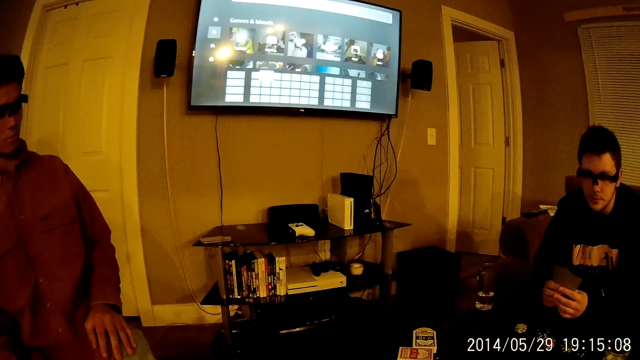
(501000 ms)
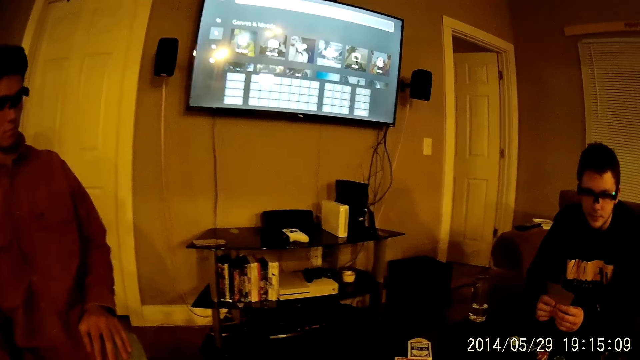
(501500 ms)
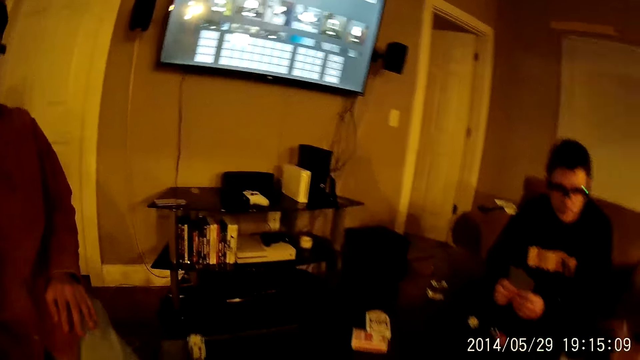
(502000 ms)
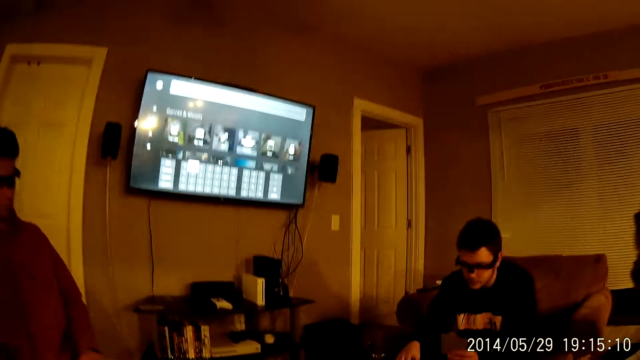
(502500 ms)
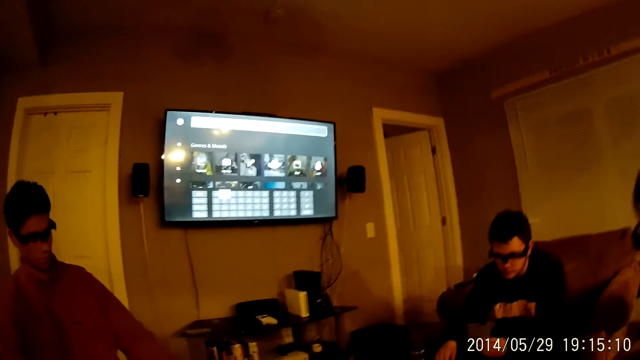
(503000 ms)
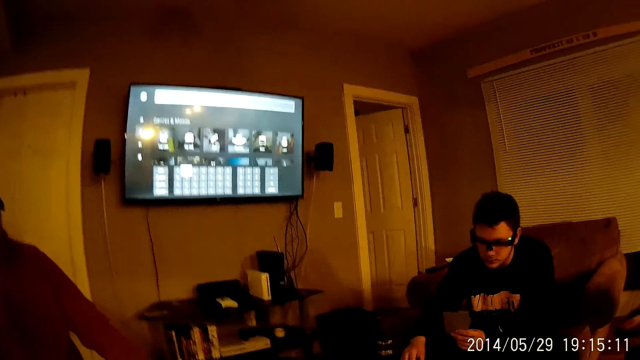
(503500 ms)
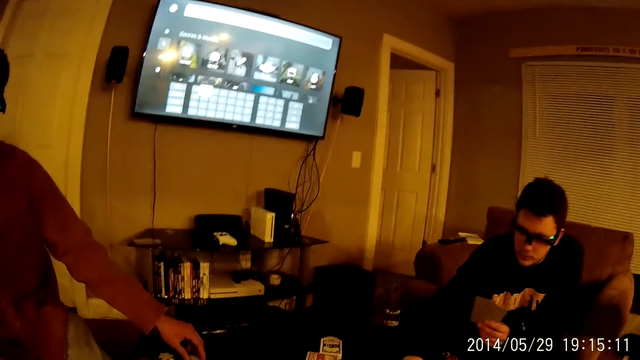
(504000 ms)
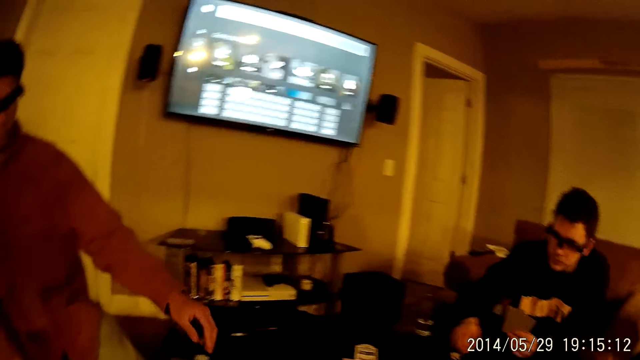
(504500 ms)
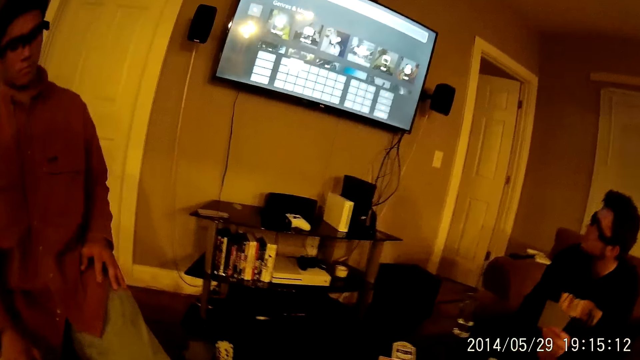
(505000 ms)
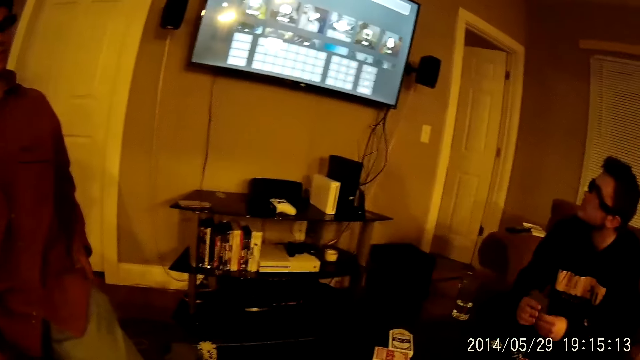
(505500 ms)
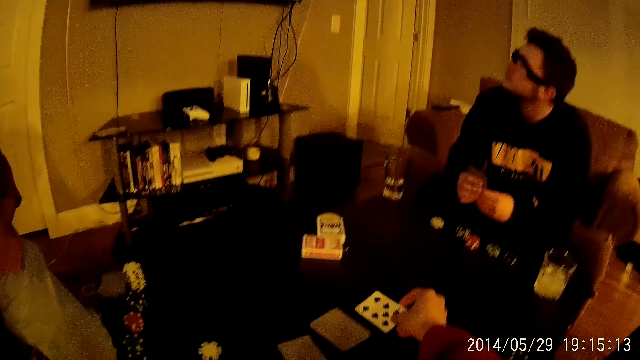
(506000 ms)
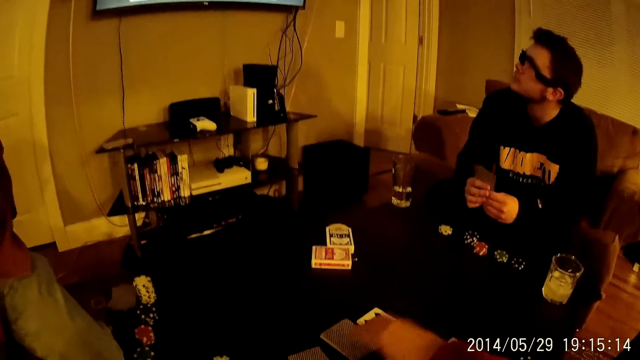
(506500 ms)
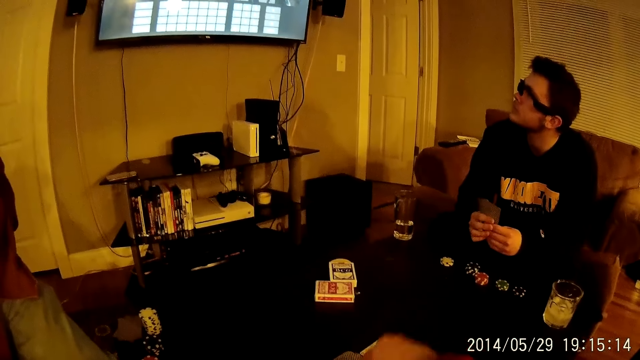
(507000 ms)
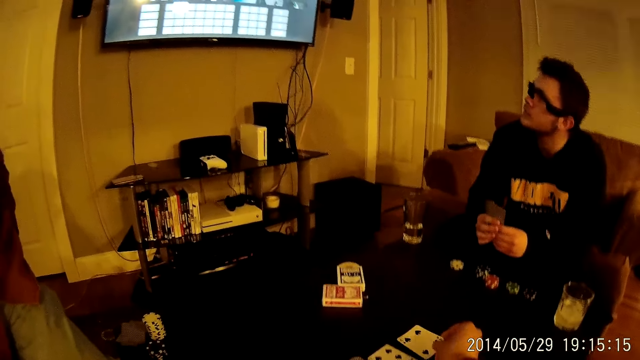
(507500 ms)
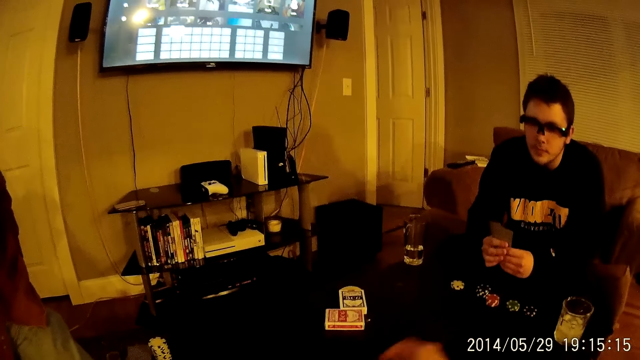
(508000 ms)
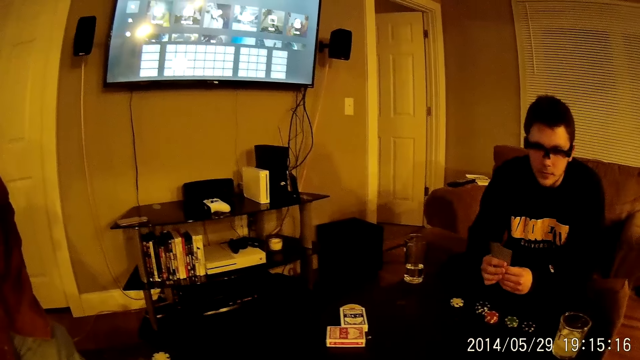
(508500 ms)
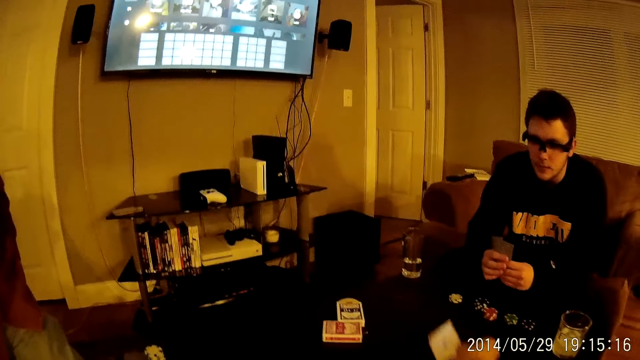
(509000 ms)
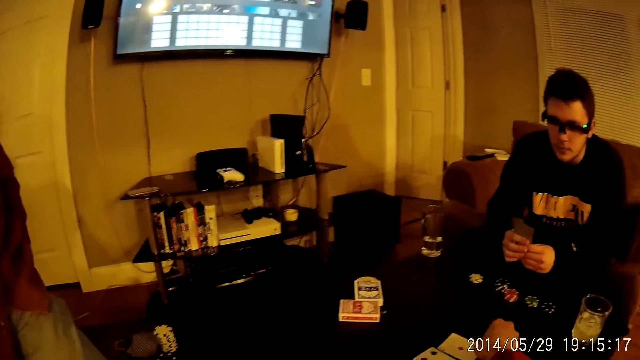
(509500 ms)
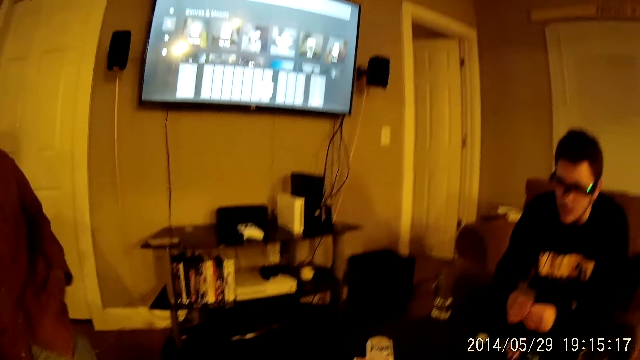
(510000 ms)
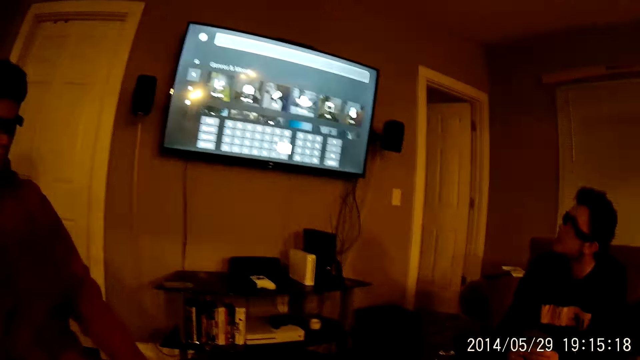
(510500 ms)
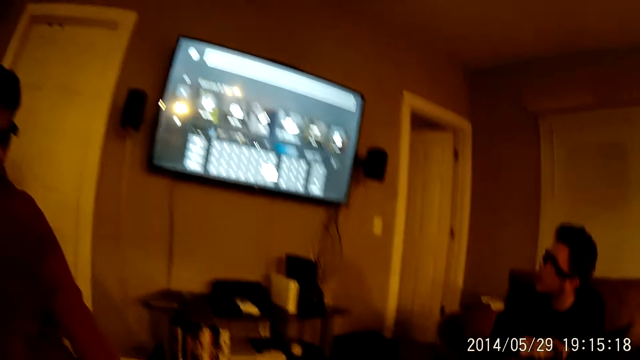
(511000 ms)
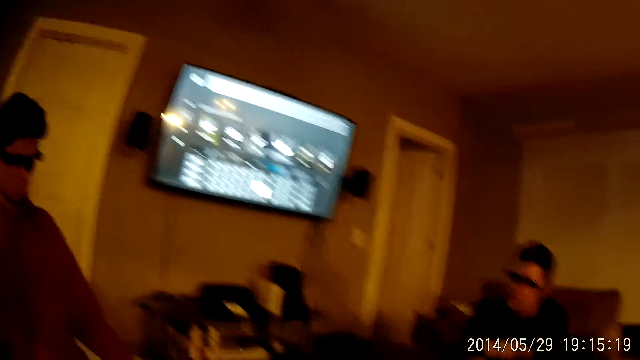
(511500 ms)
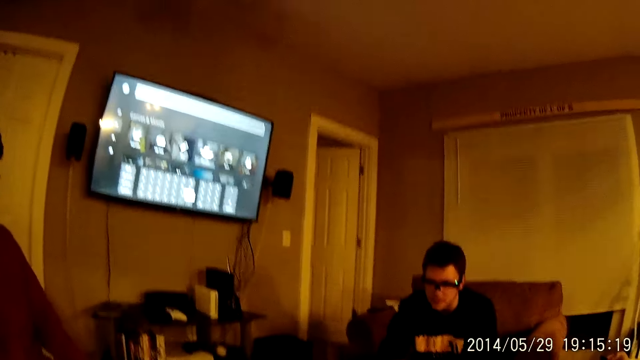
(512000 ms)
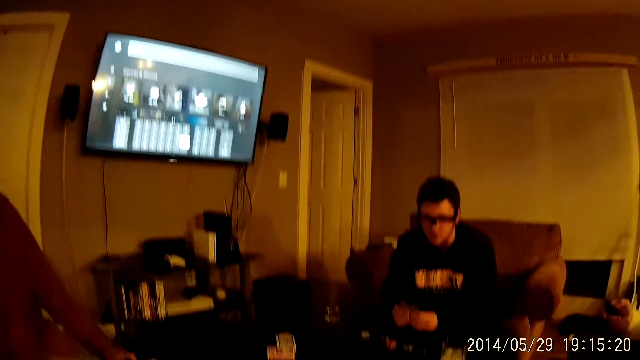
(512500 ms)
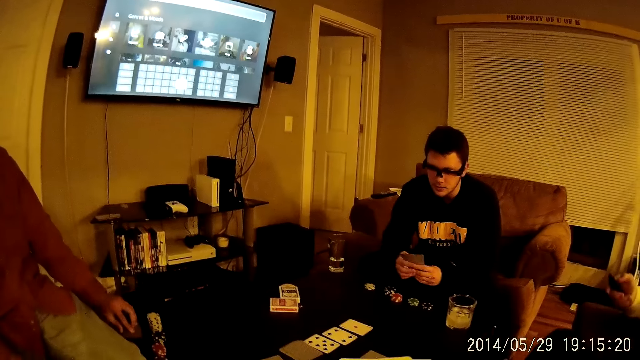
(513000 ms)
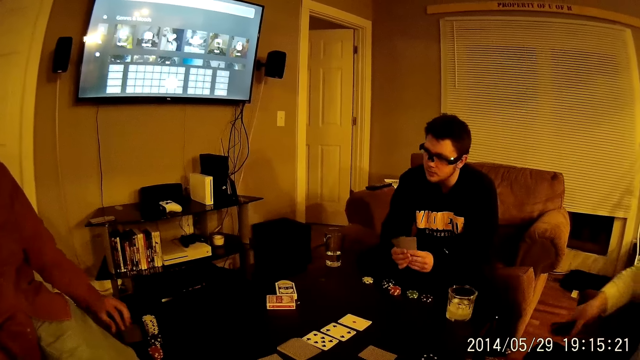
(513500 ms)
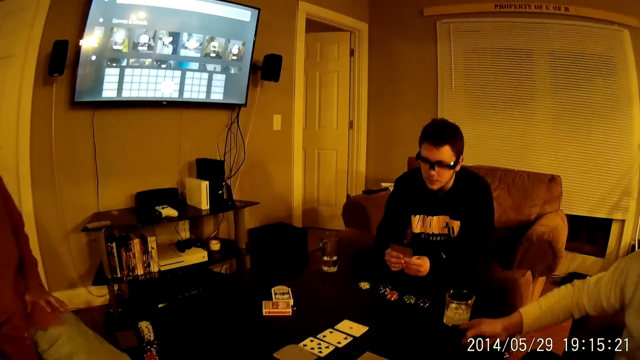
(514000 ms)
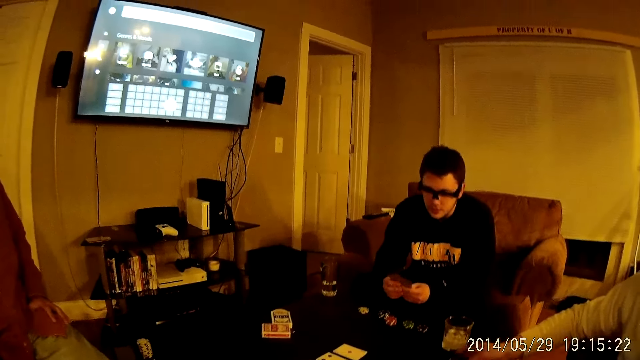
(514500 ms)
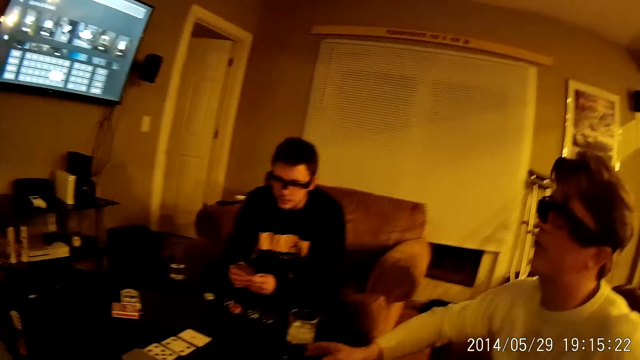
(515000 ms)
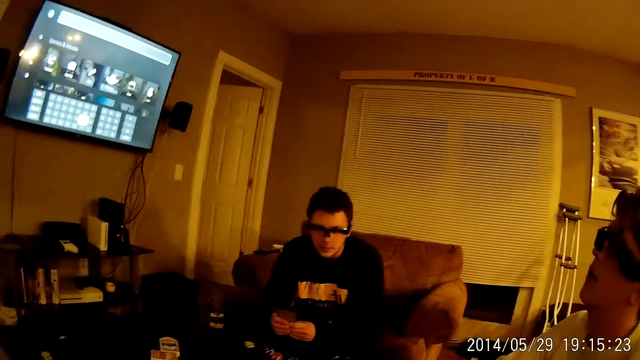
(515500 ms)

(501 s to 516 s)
A man drops a poker chip from the stacked poker chips in his front on the table with his right hand. Another man drops a poker chip from the stacked poker chips in his front on the table with his left hand. A man moves the hand. The camera wearer drops a card on the table with his right hand. He picks up the card on the table with his right hand. He places the card on the table with his right hand. He interacts with the men. A man puts the remote on the table.

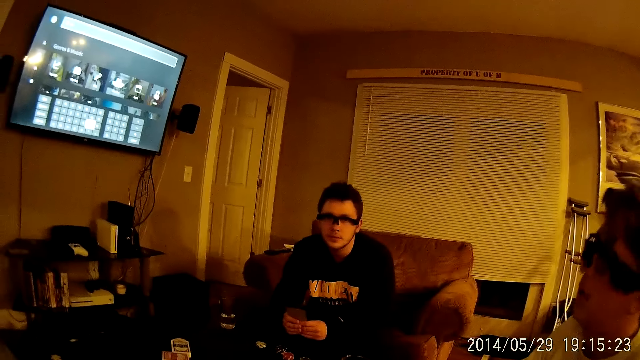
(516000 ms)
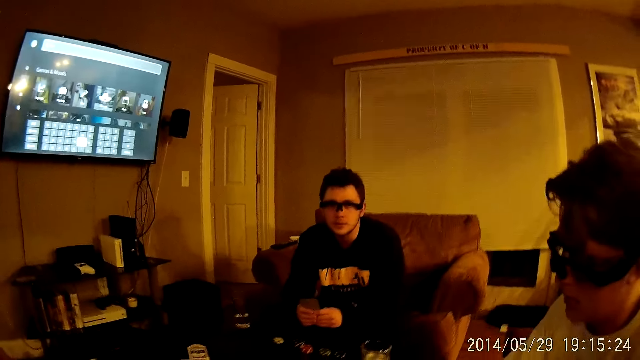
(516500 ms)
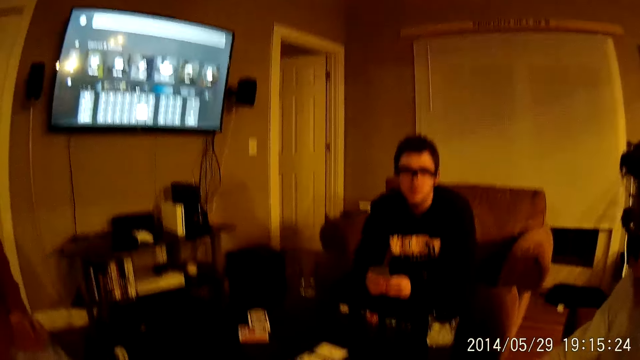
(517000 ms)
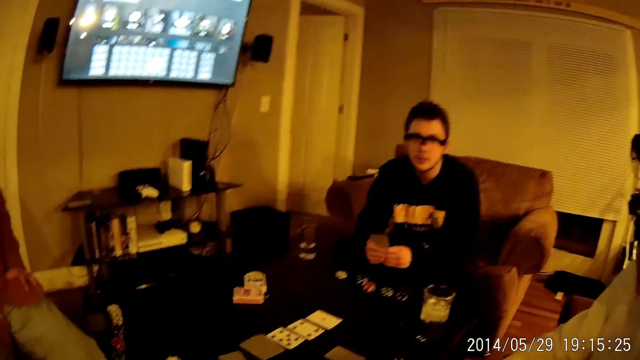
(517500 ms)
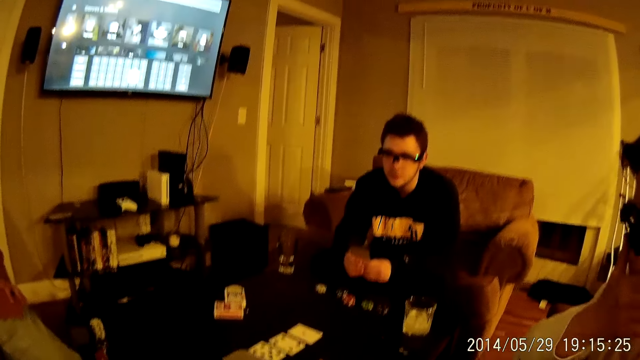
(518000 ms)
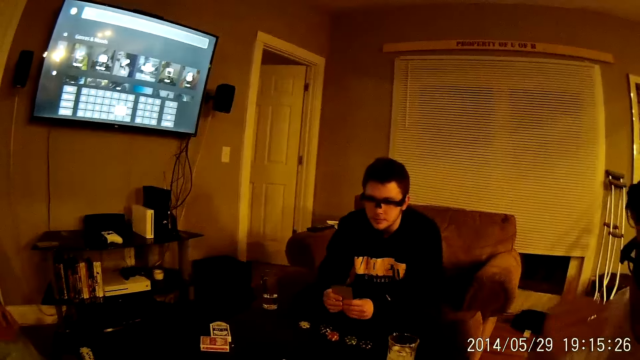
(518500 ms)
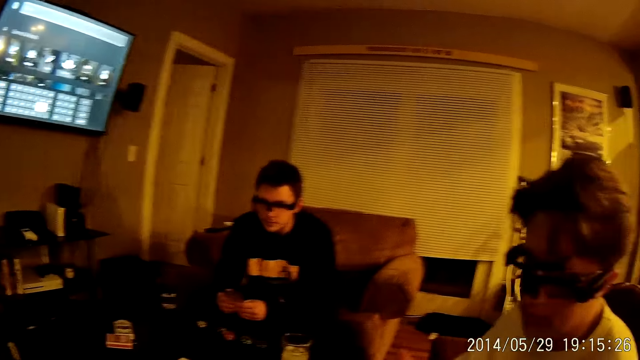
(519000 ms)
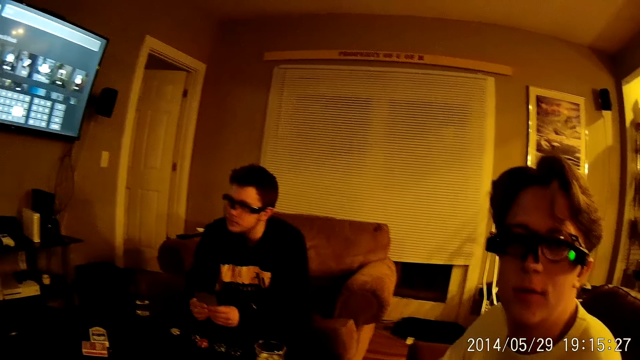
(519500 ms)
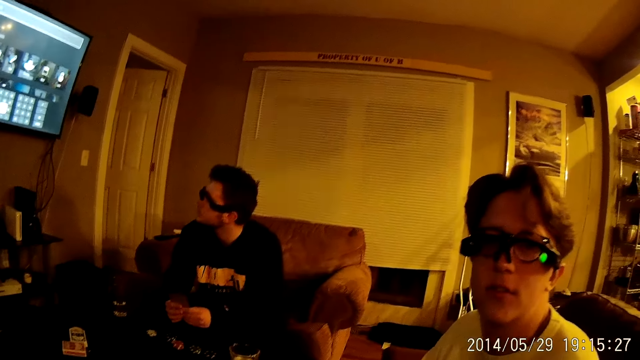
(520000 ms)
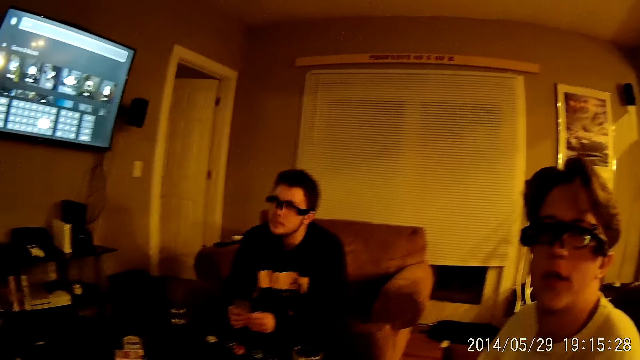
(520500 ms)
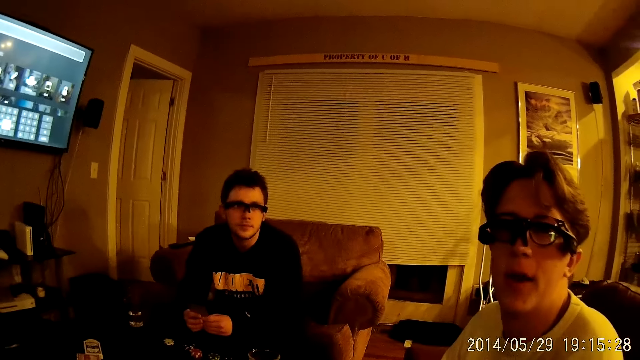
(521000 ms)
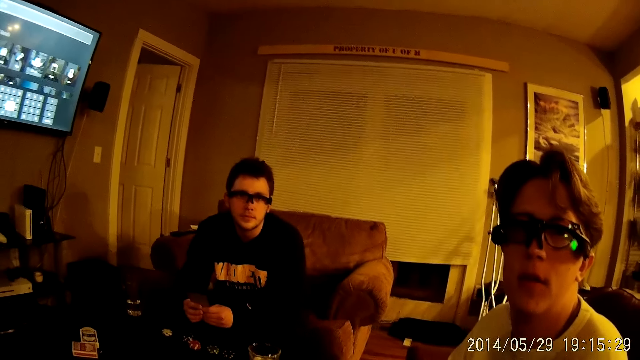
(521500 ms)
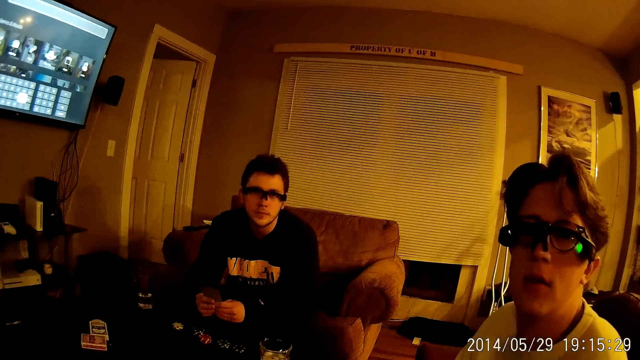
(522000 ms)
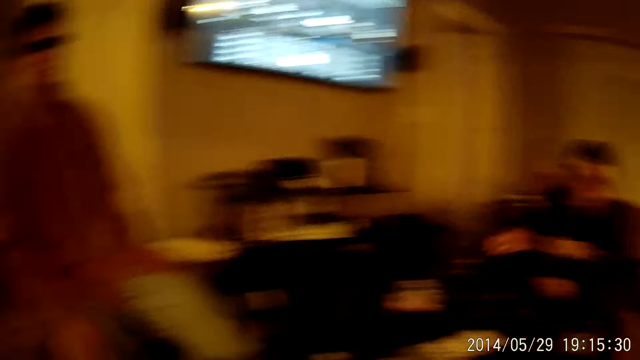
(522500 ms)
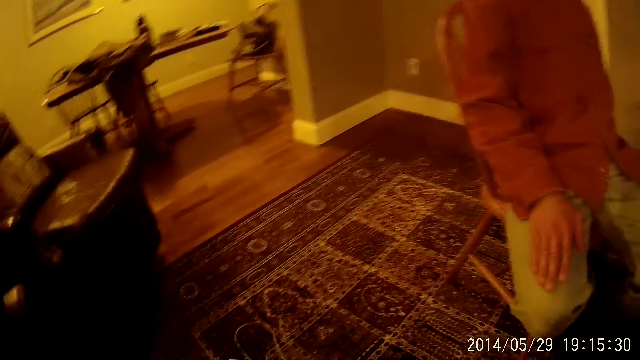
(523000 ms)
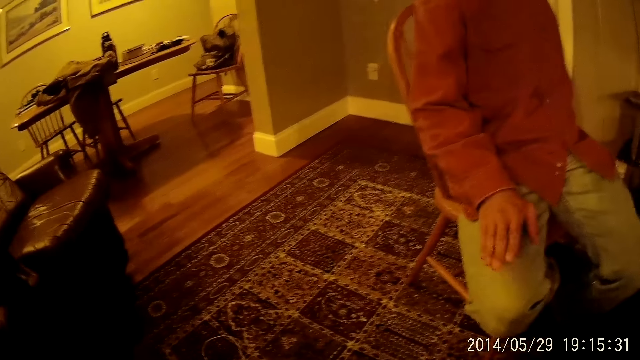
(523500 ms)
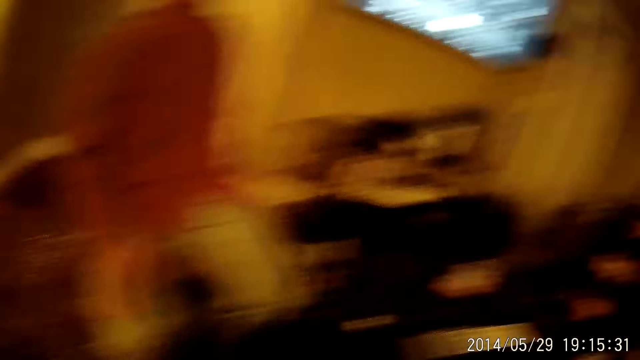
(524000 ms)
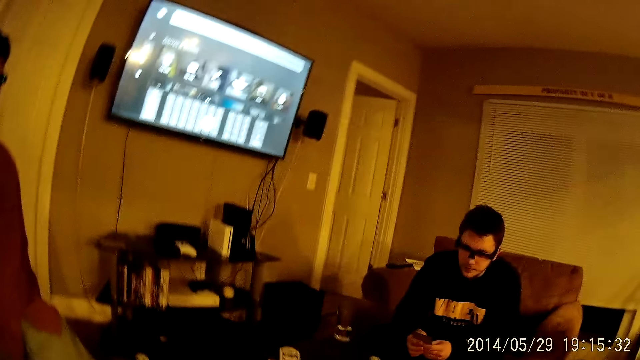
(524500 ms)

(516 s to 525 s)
The camera wearer looks around.
